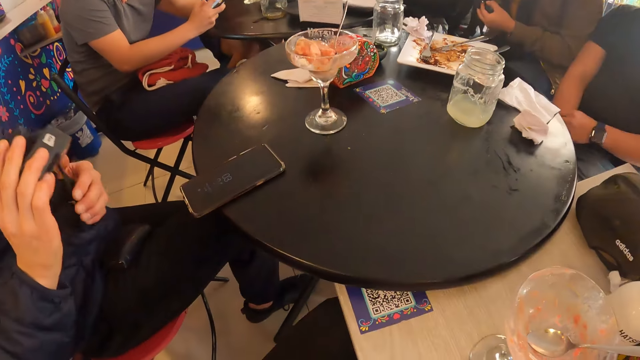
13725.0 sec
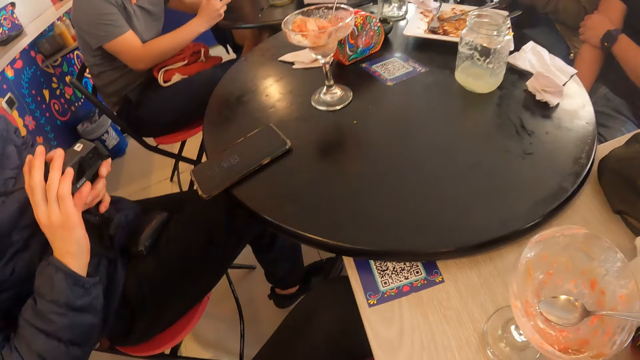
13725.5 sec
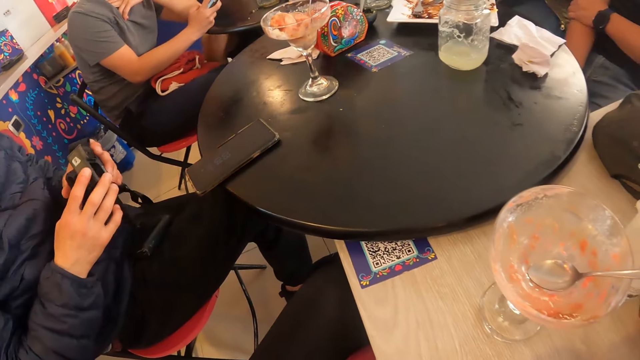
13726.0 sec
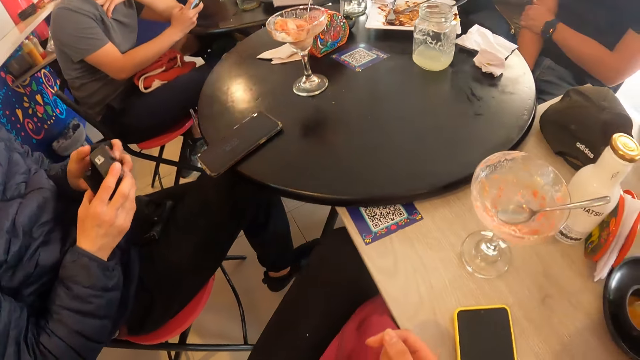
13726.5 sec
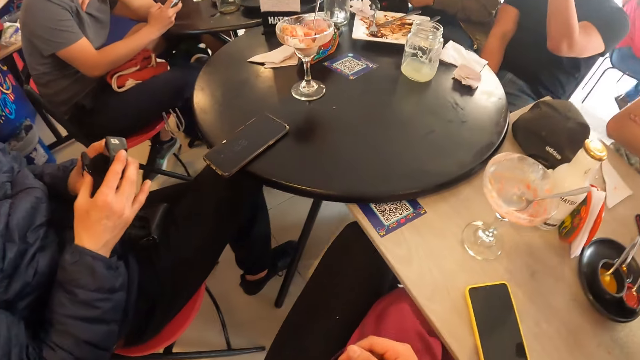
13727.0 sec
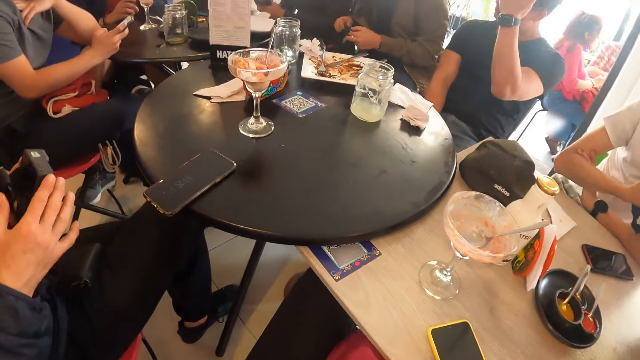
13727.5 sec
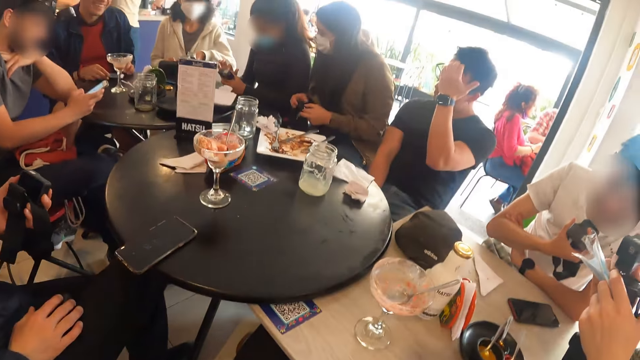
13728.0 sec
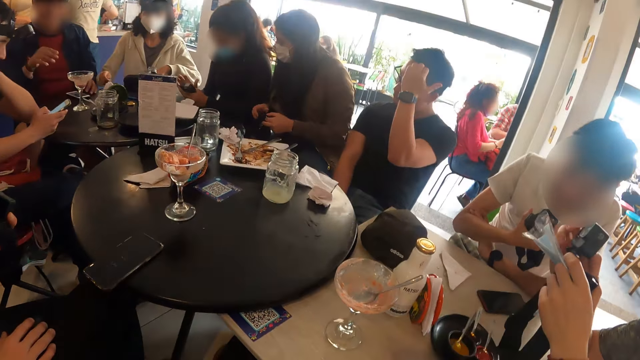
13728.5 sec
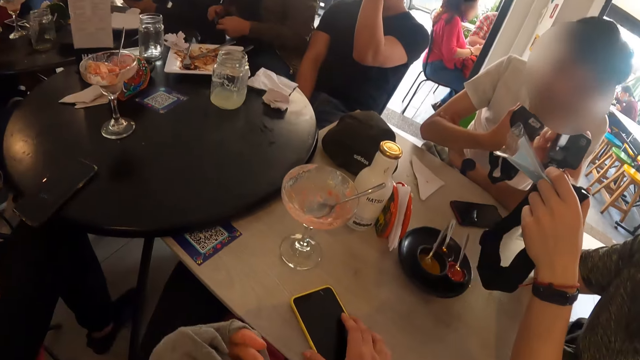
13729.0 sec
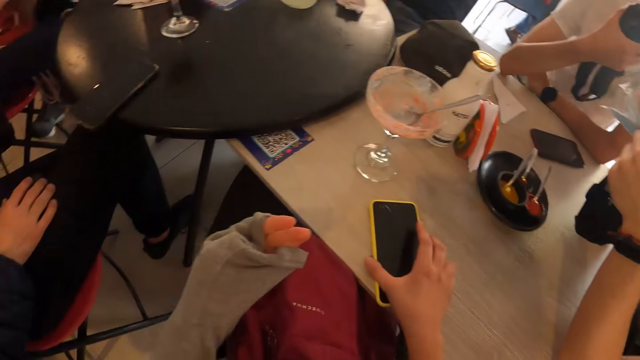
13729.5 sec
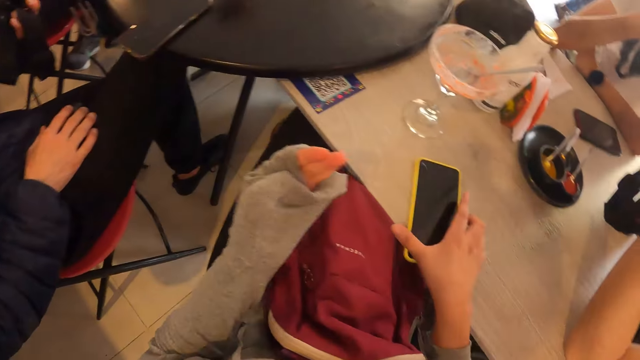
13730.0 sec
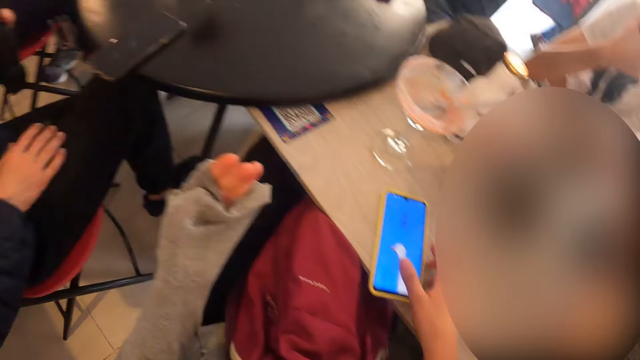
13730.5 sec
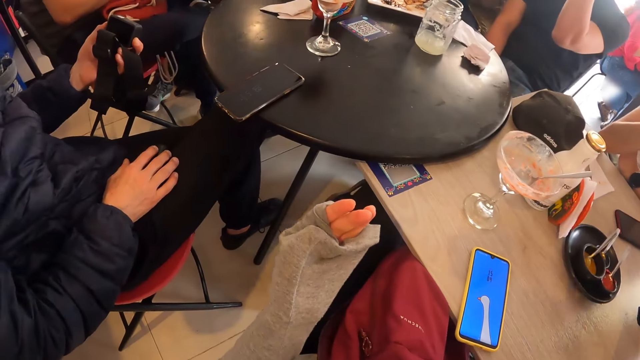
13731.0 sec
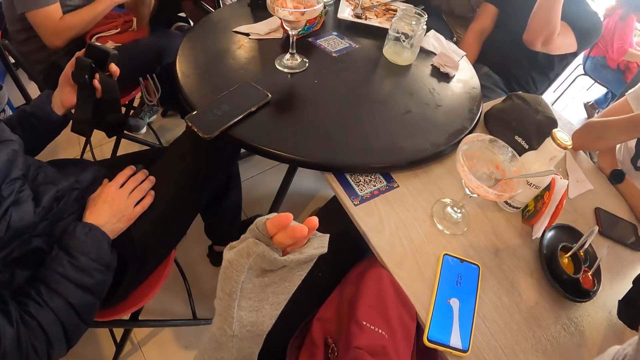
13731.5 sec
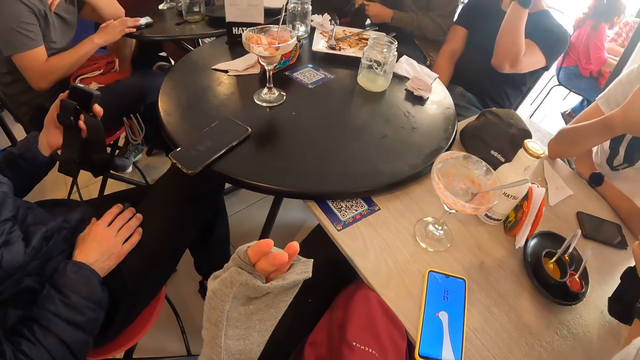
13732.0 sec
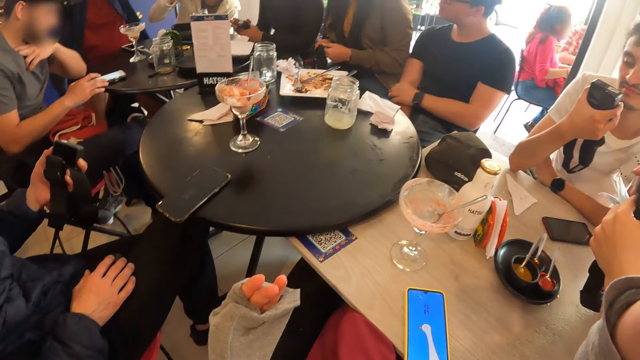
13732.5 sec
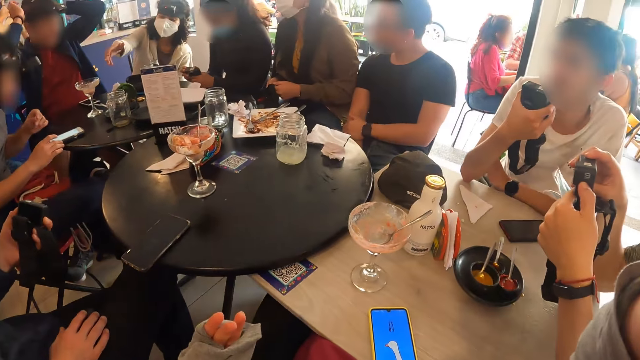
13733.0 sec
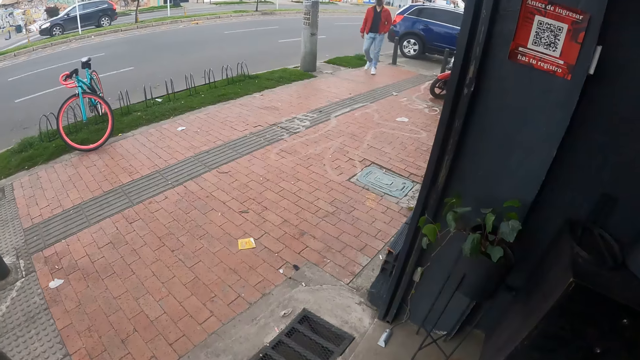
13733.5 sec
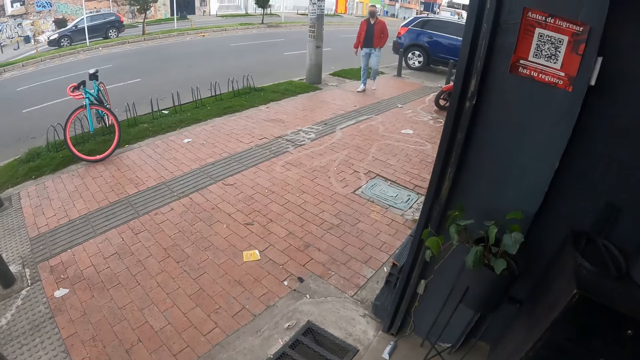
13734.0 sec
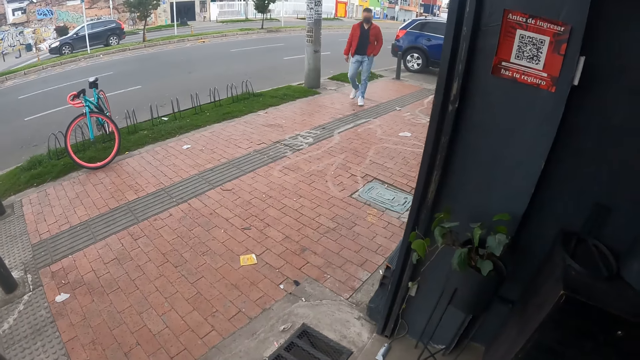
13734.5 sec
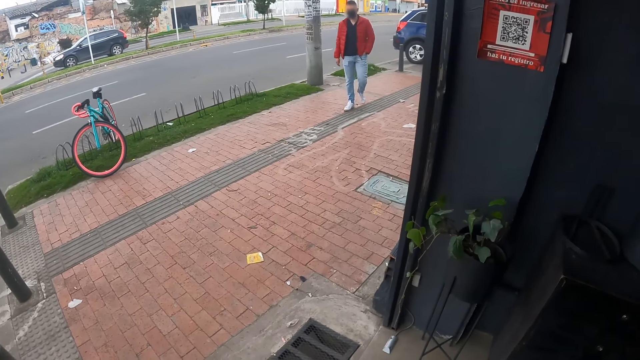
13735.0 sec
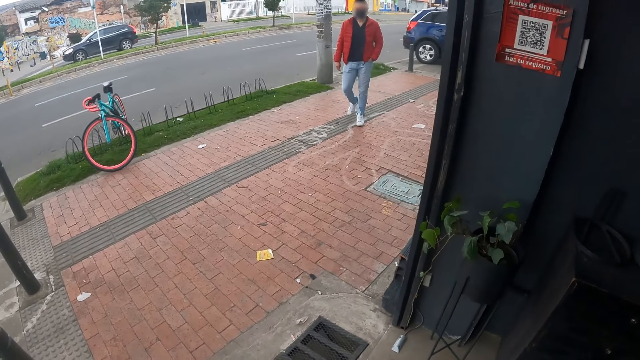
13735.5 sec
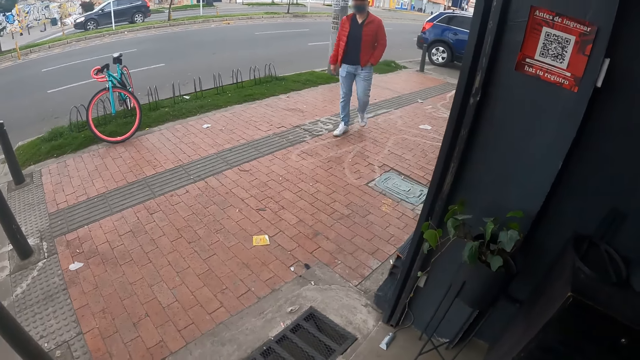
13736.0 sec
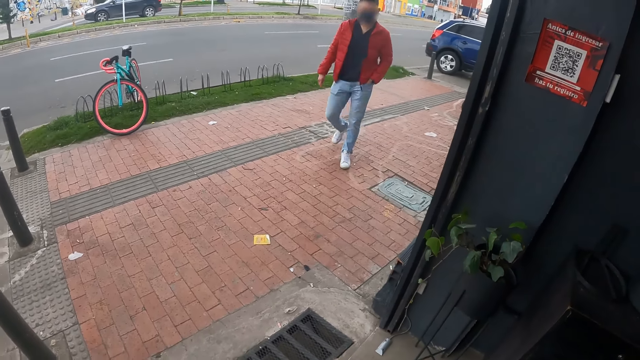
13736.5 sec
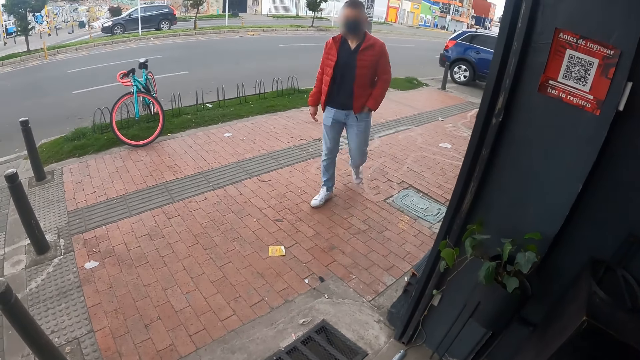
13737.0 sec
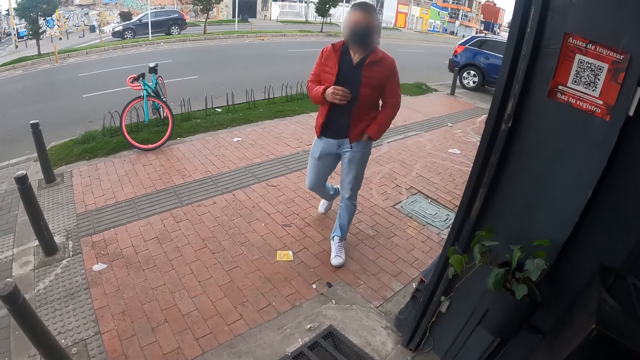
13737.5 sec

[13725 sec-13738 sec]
A man holds the camera with his left hand. The camera wearer looks at the table. She looks at the table again. Another man fiddles with the camera in his right hand. The camera wearer adjusts the phone on the table with her right hand. She raises her right hand, uses the phone, and looks outside the restaurant.

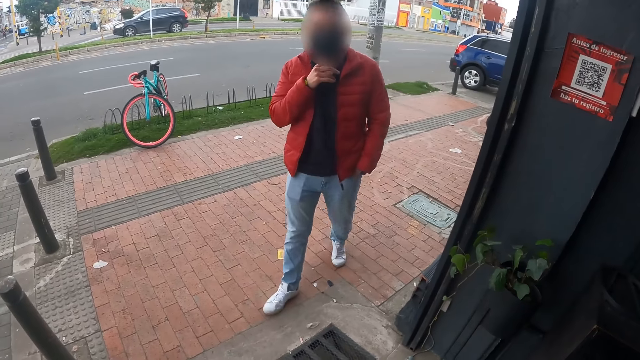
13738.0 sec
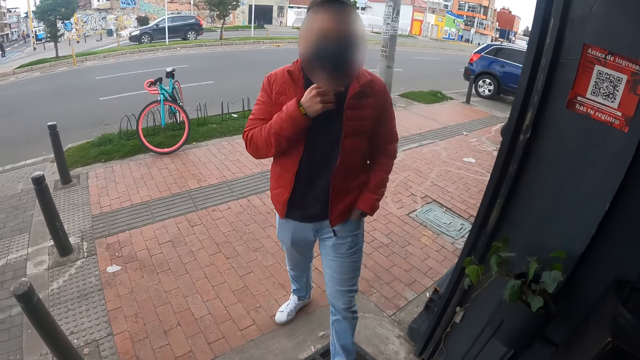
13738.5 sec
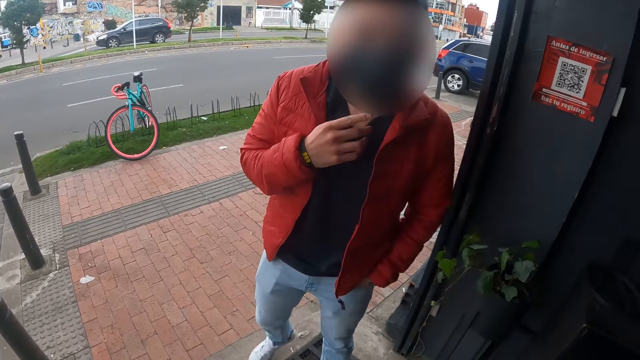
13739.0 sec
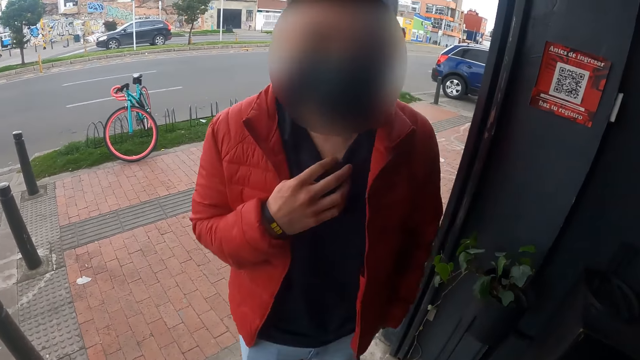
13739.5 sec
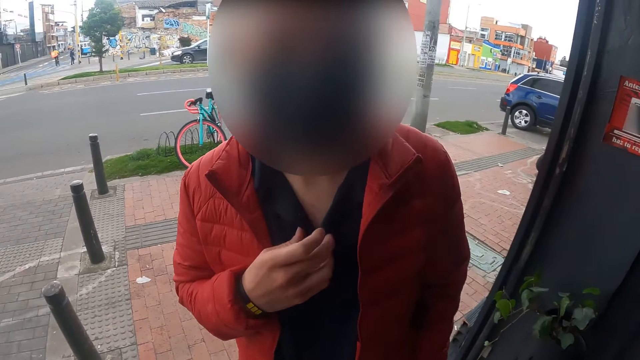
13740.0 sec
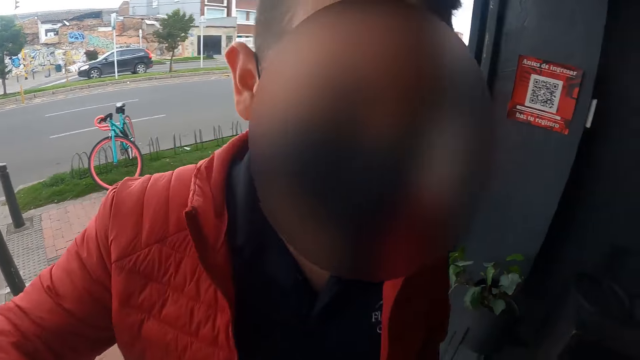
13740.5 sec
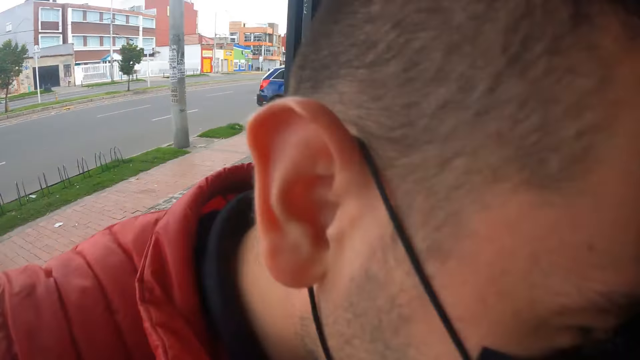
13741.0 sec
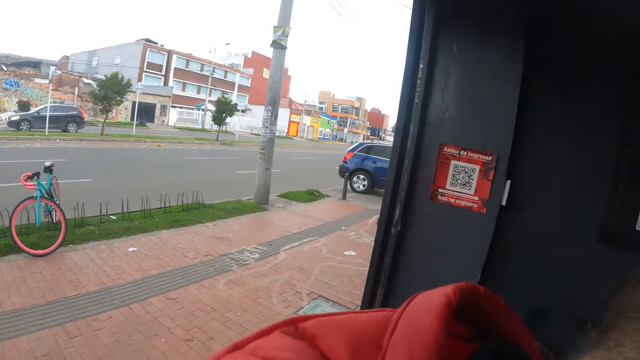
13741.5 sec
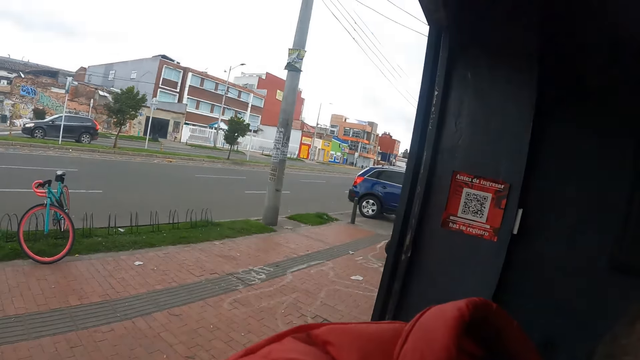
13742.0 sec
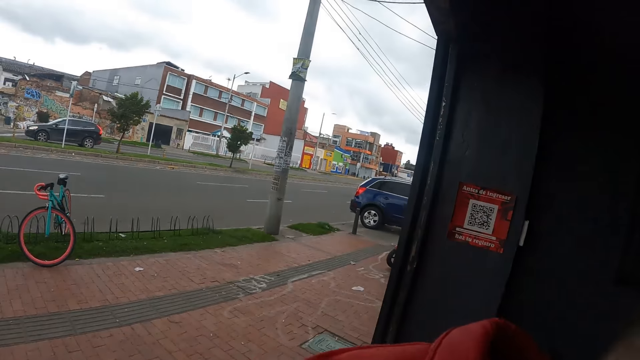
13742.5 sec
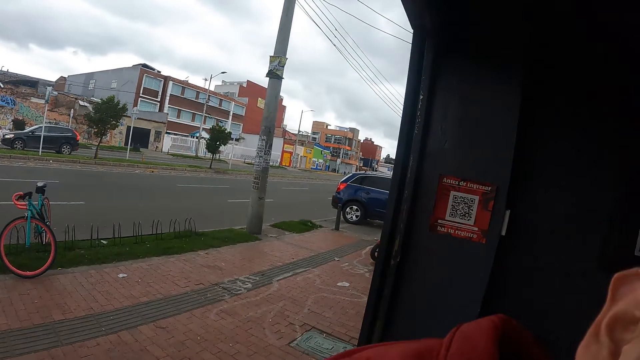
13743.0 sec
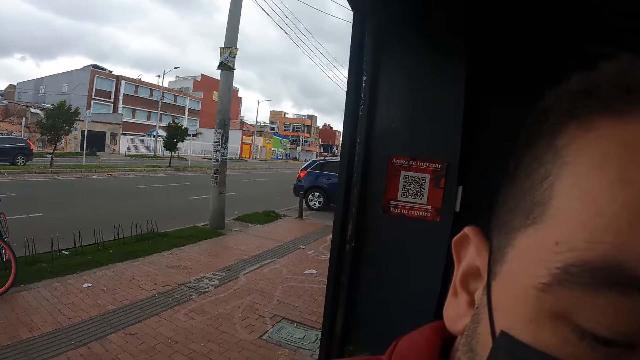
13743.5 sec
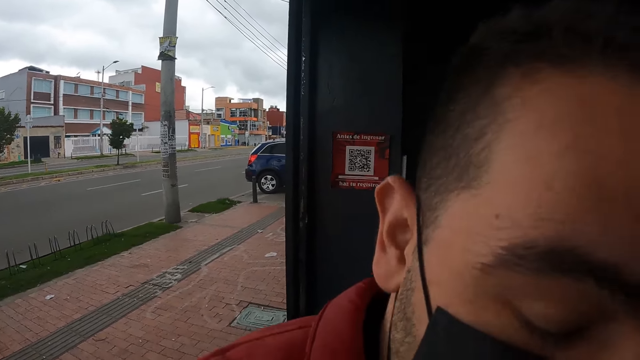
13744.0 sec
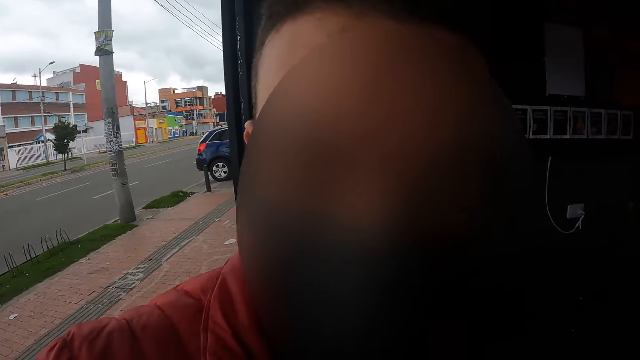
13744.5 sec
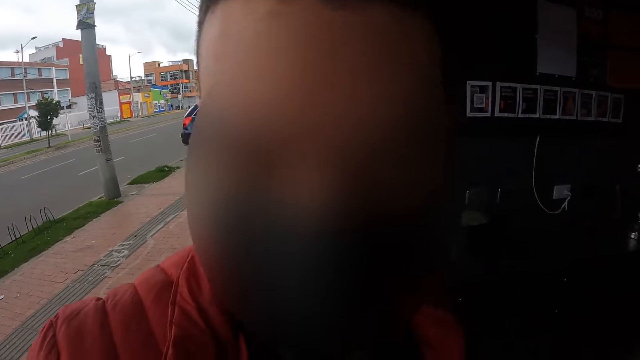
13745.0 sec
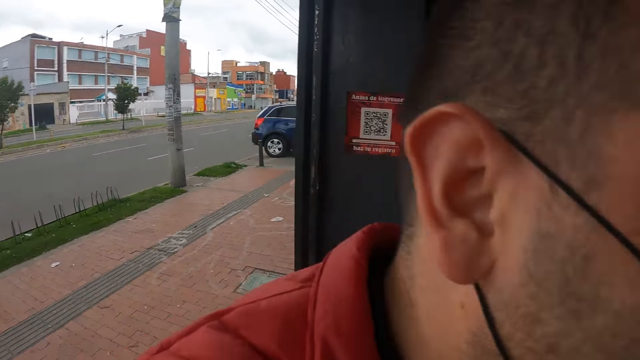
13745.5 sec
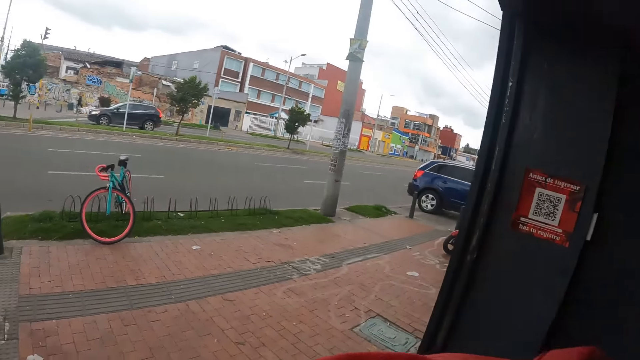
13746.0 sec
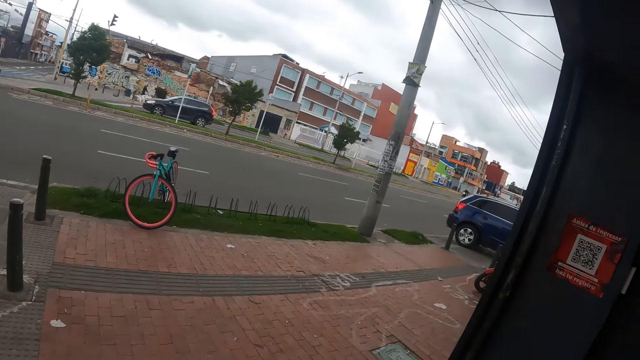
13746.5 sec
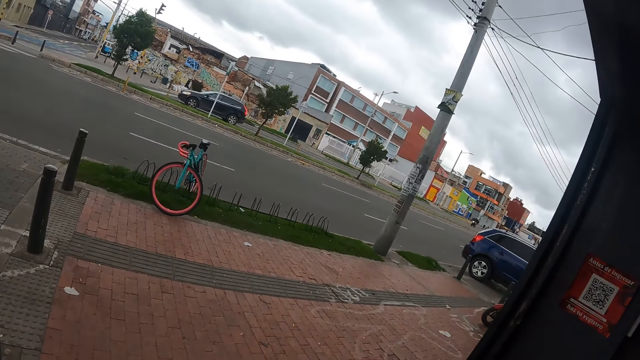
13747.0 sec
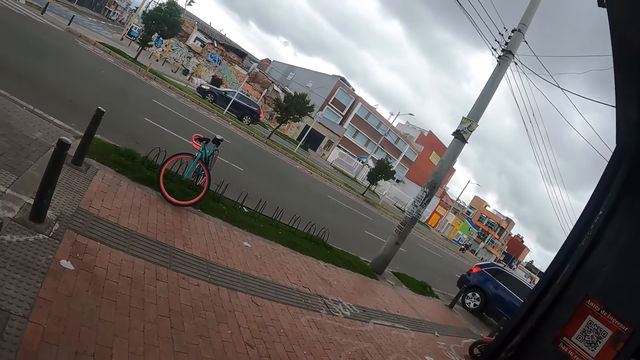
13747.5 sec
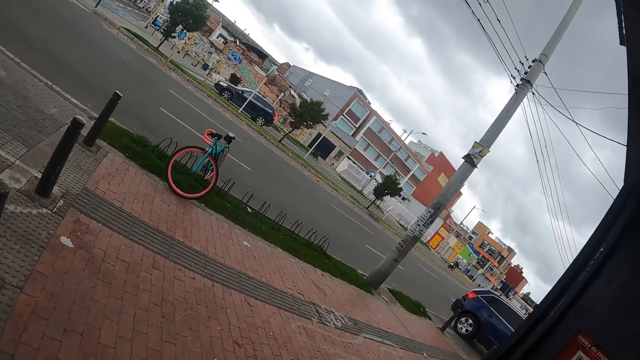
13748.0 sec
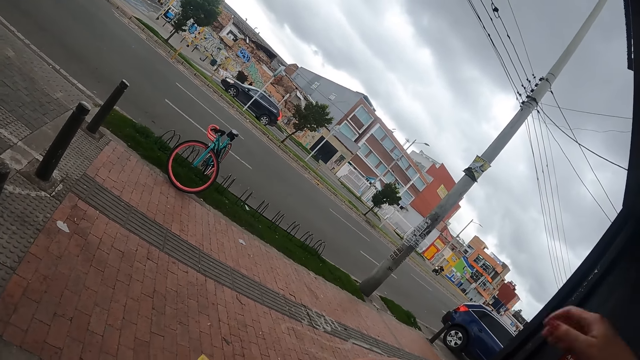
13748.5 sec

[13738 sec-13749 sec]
A man interacts with the camera wearer. The man enters inside the restaurant. The man hugs the camera wearer. The camera wearer looks outside the restaurant.
